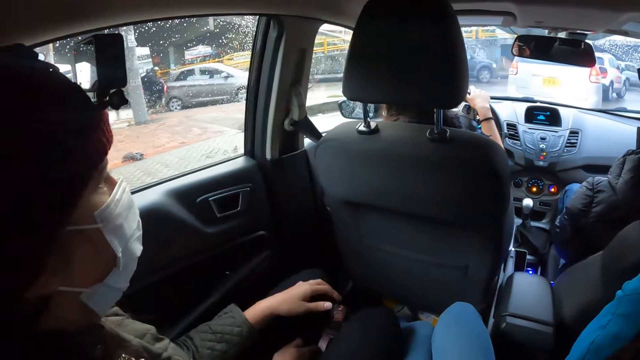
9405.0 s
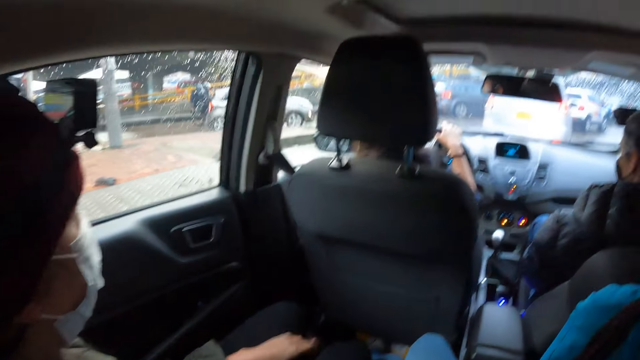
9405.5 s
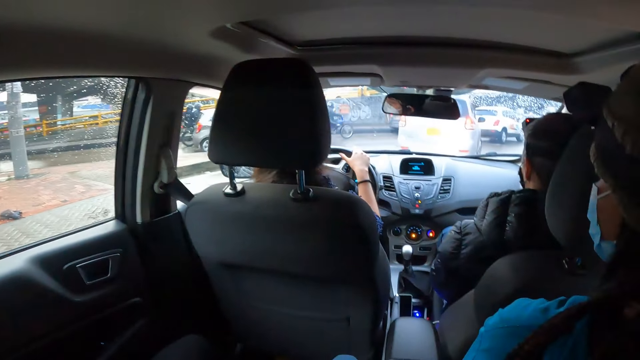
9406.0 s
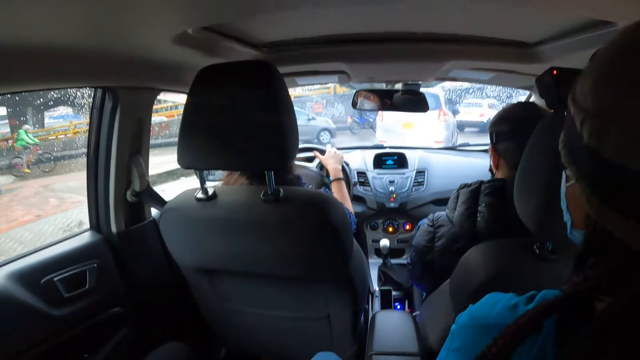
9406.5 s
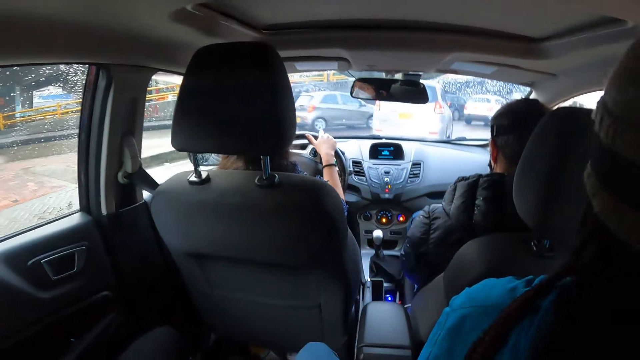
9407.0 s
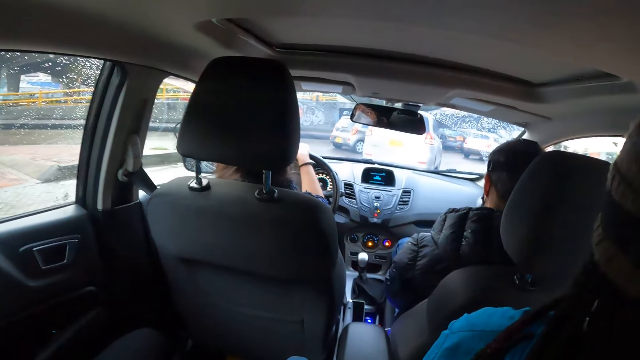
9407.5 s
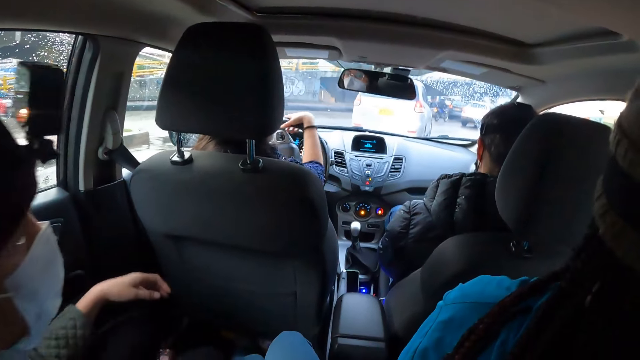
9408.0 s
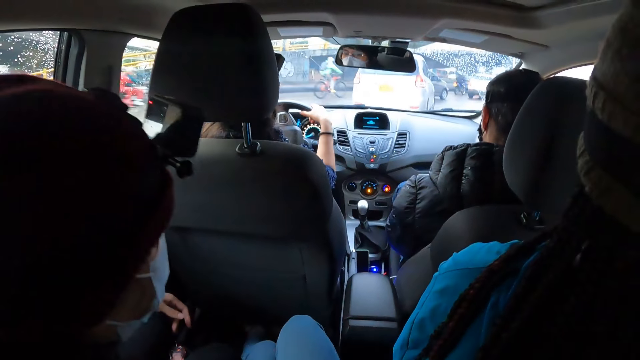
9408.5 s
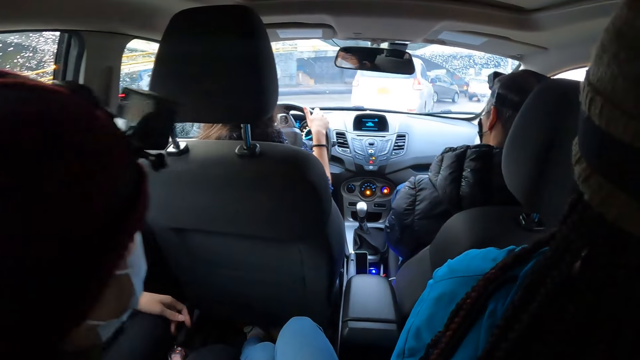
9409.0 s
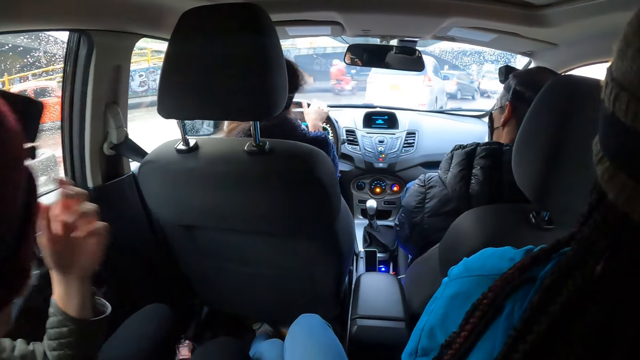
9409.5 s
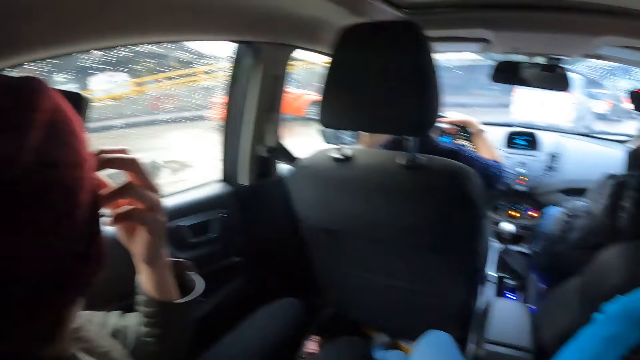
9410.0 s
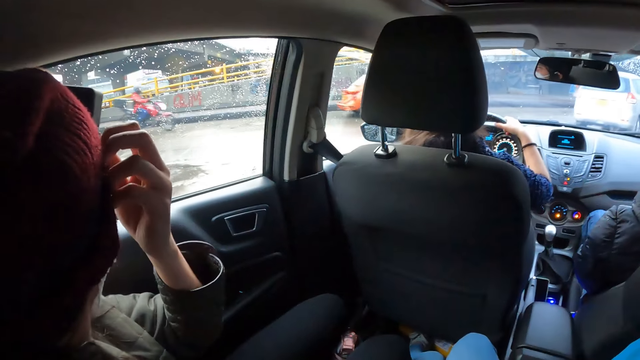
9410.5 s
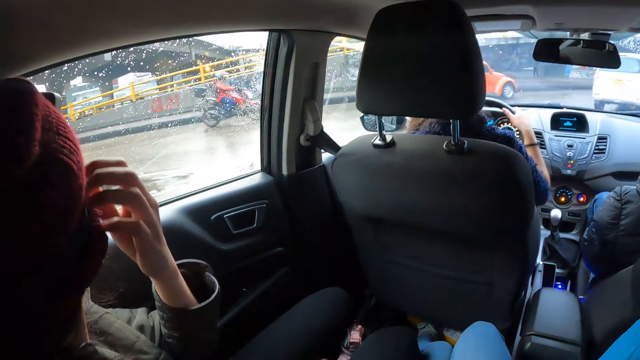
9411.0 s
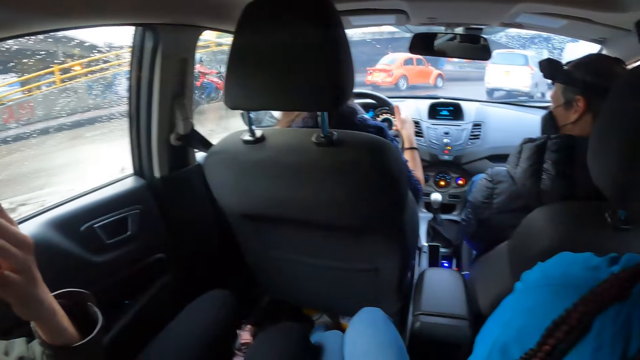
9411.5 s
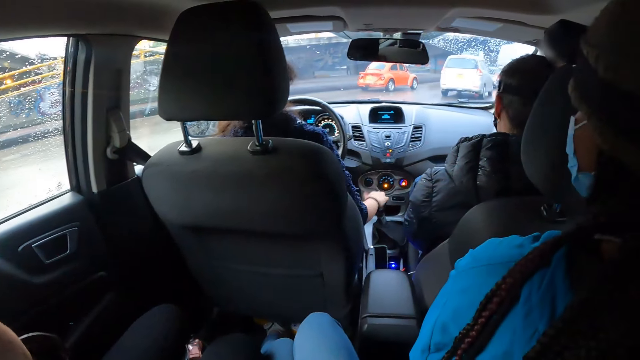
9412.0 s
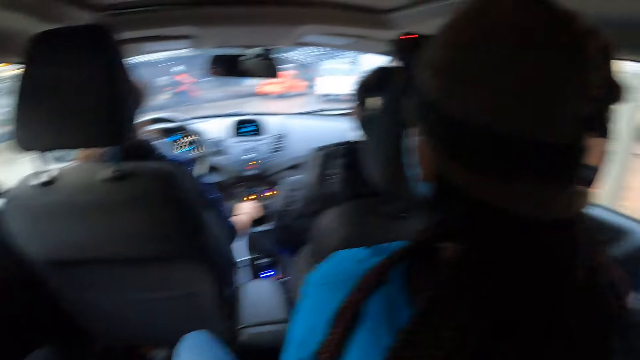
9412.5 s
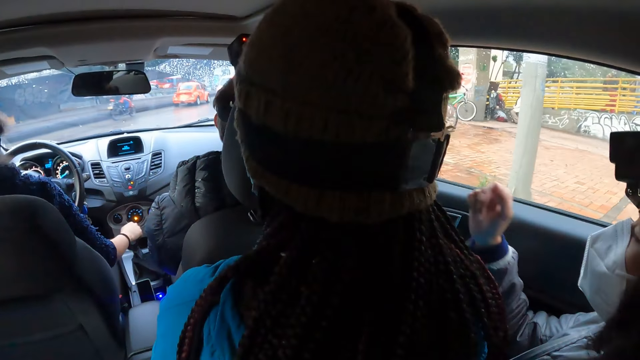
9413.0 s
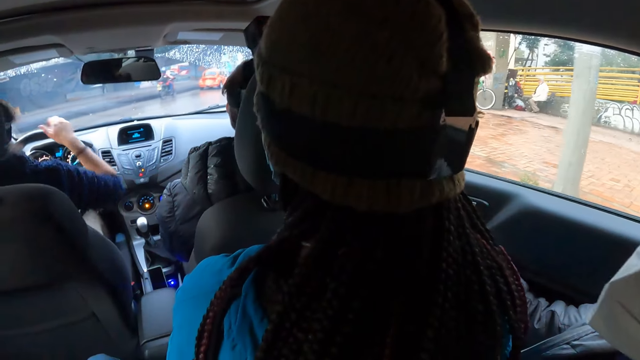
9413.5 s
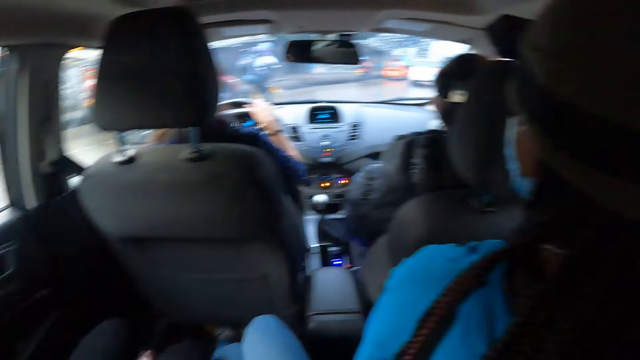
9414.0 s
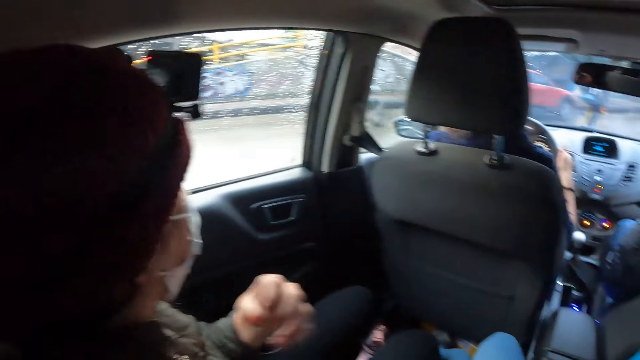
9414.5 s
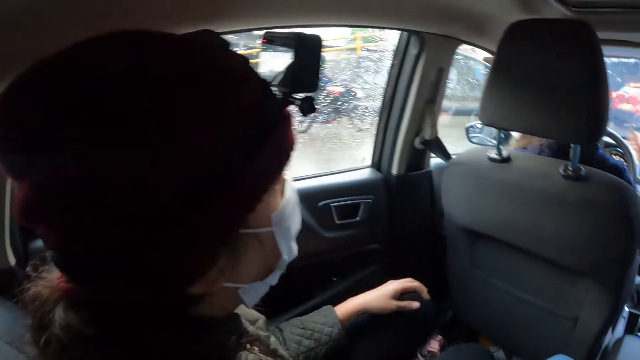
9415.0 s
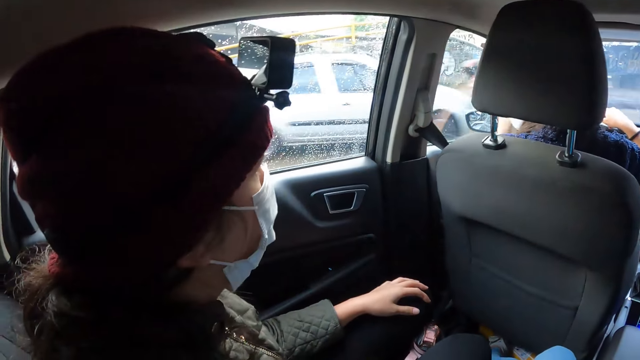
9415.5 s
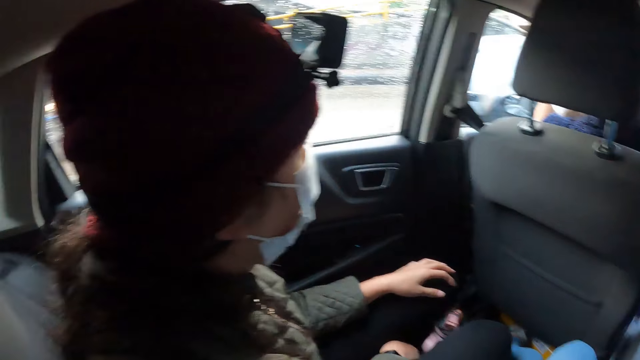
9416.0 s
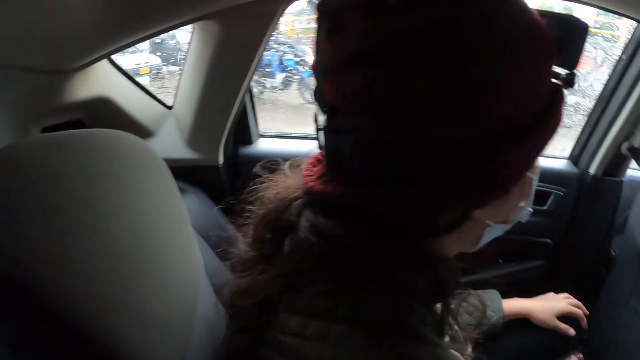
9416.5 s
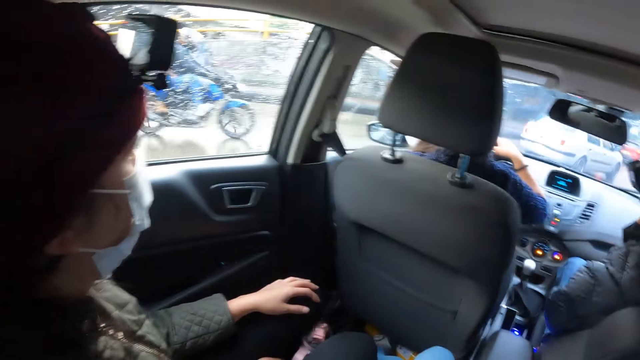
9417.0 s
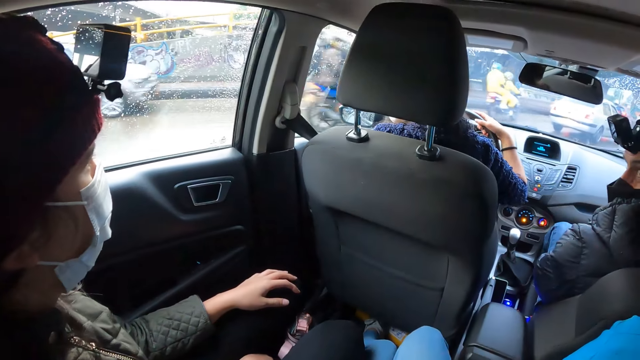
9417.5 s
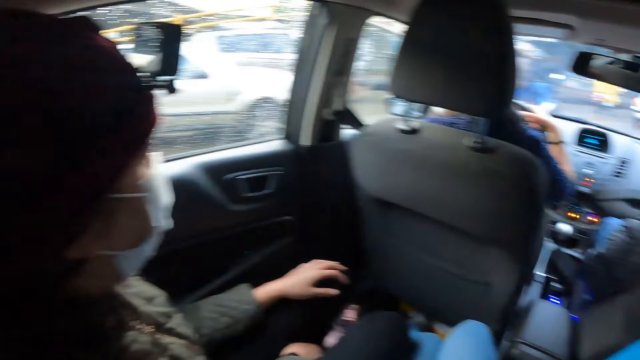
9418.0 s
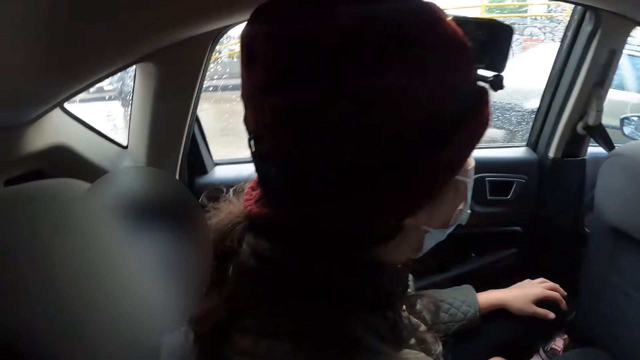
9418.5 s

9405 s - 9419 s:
A woman places the phone between her lap with her right hand and places her left hand on her left leg. The woman lifts her left hand from her left leg and adjusts the beanie on her head with her left hand. Another woman changes the gear with her right hand. A third woman interacts with a fourth woman. The second woman removes her right hand from the gear and turns the steering with her hands. A group of vehicles and motorcycles ride past the second woman. The first woman drops her left hand on her left leg.

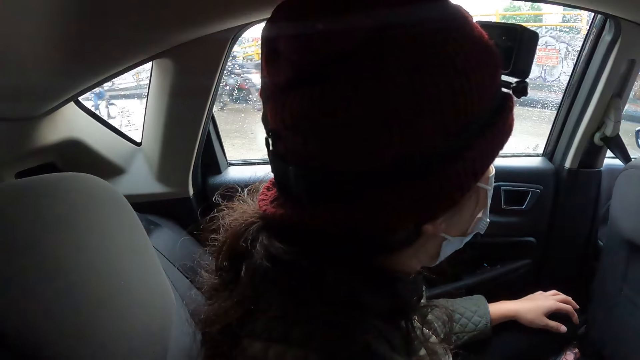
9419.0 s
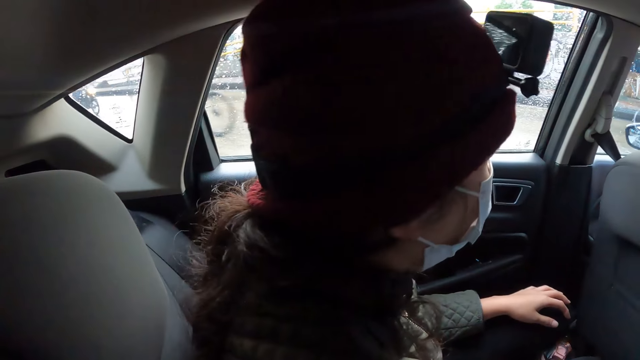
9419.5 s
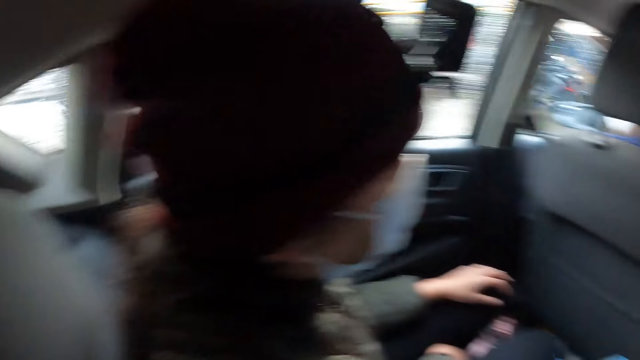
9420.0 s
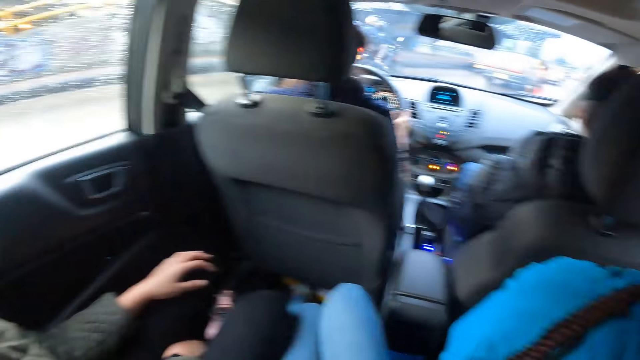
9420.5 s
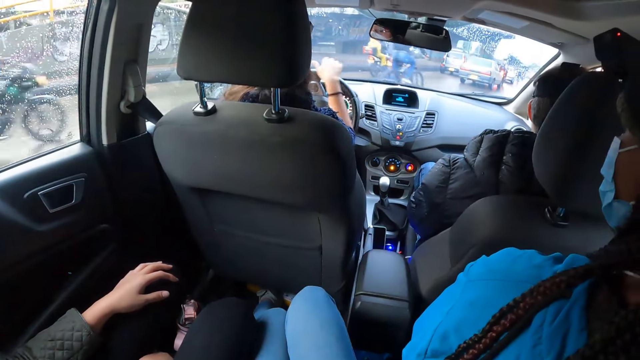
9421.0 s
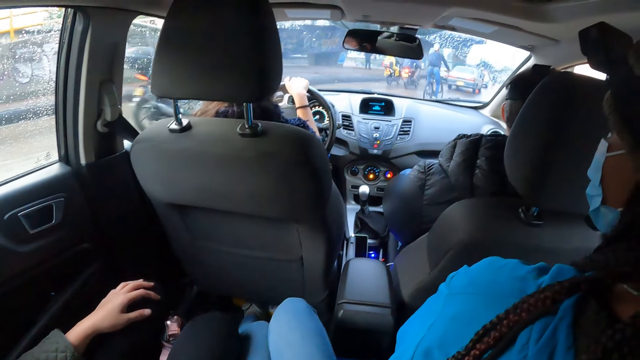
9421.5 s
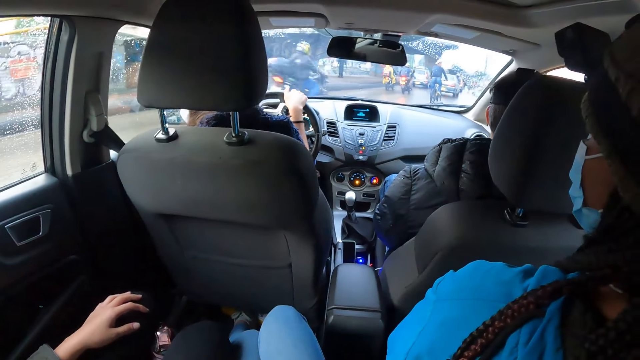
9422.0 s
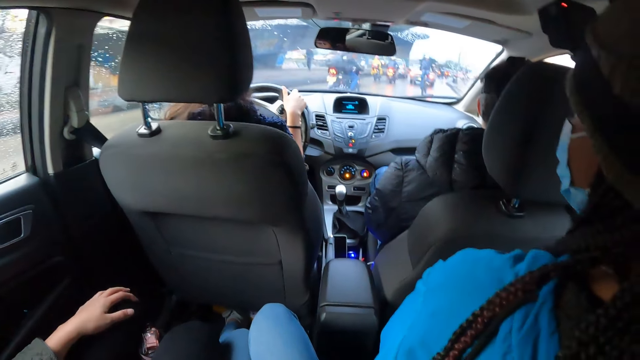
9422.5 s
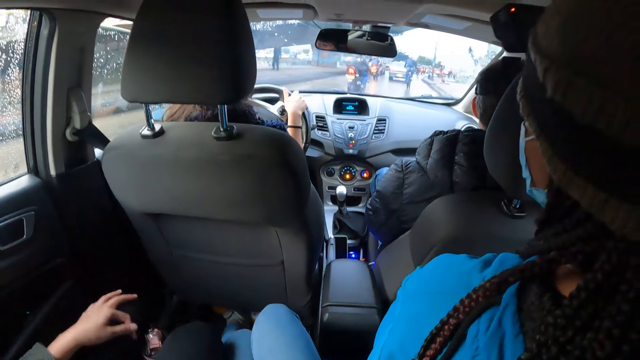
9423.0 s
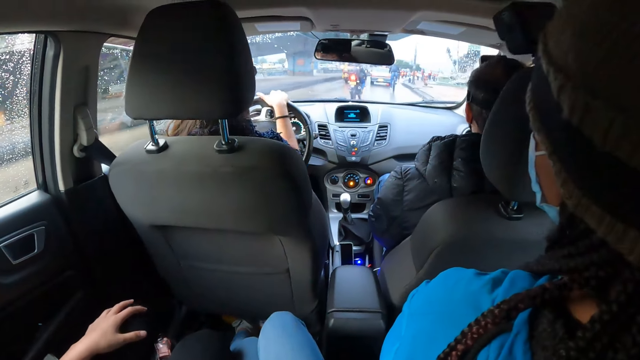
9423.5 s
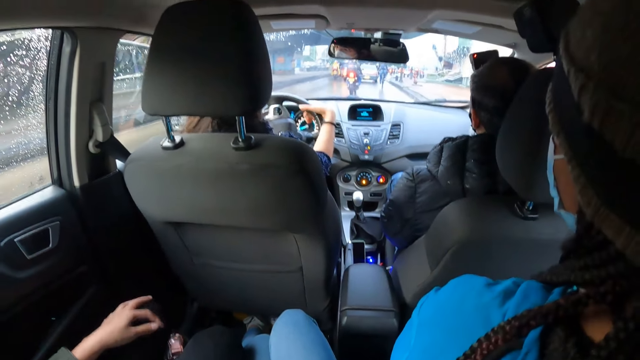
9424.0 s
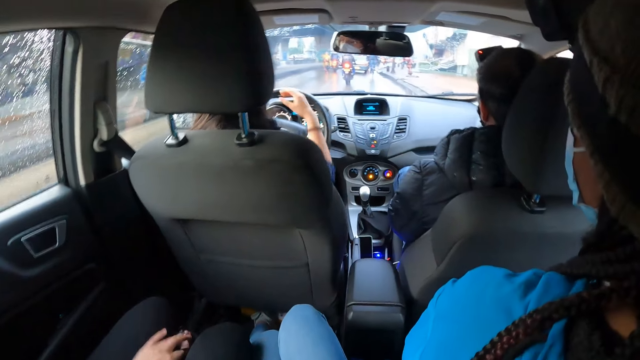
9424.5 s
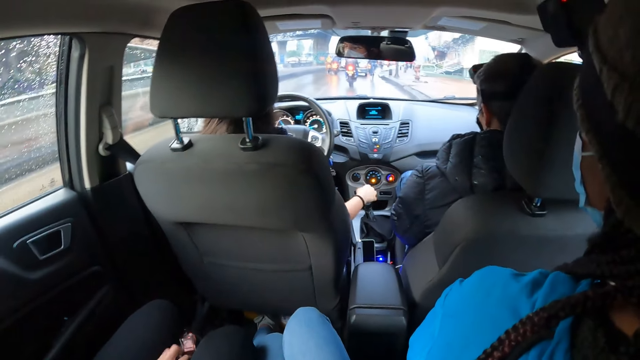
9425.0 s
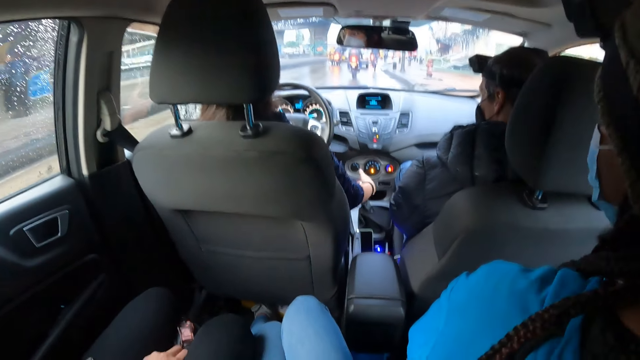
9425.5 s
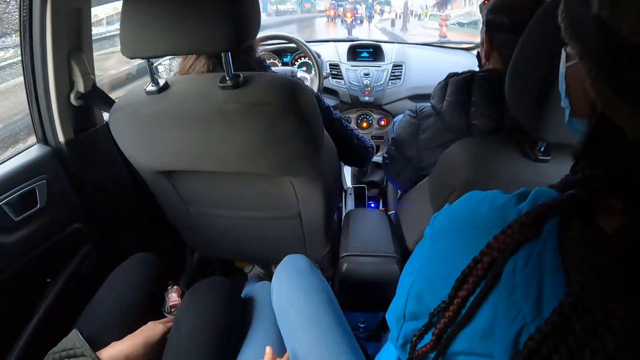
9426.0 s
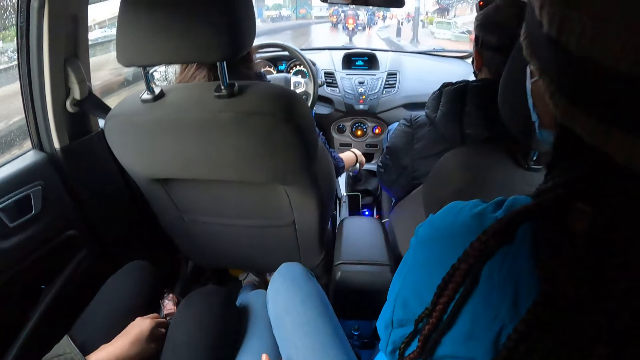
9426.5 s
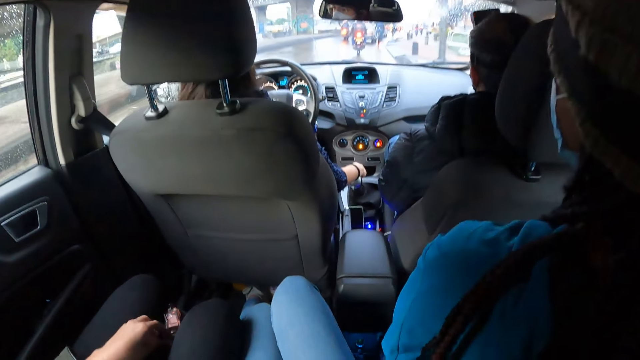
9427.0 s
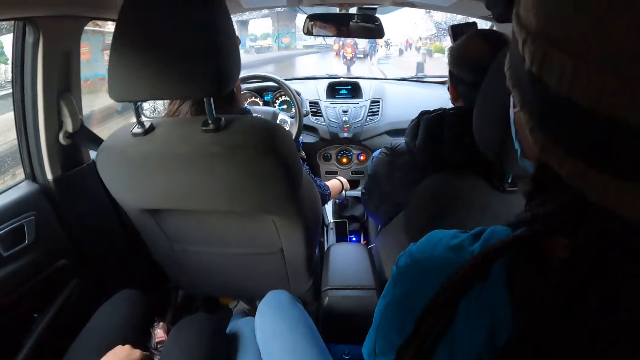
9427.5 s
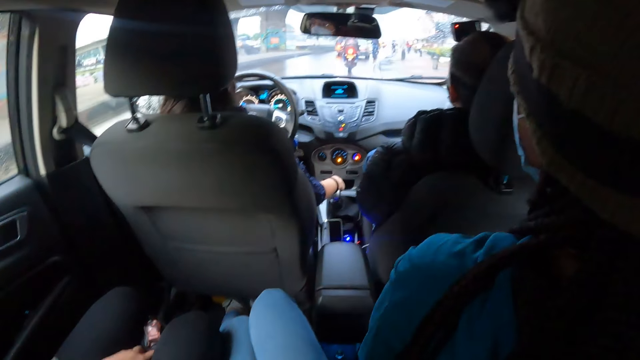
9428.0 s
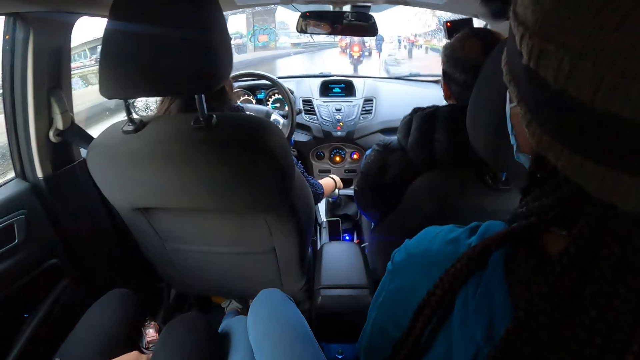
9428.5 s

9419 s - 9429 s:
The woman drives the car with her hands, removes her right hand from the steering wheel, and changes the gear with her right hand.
